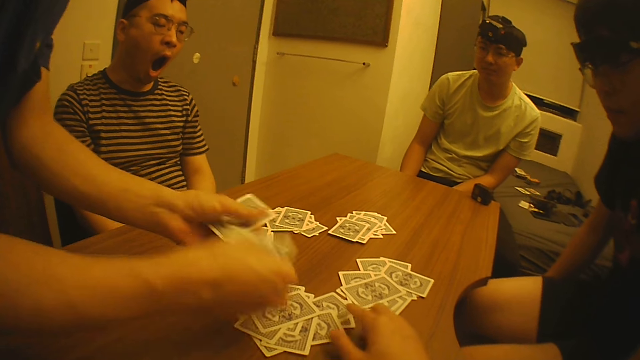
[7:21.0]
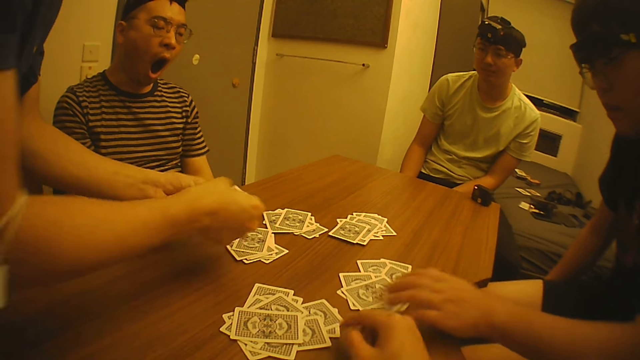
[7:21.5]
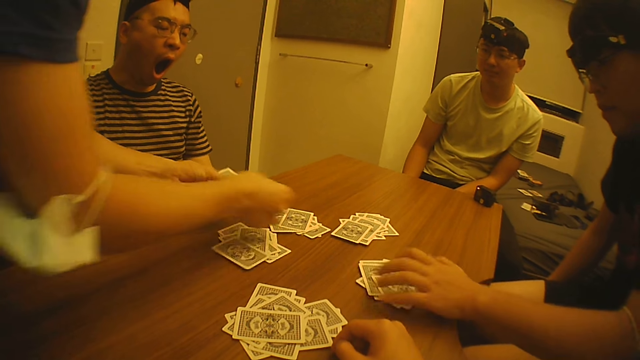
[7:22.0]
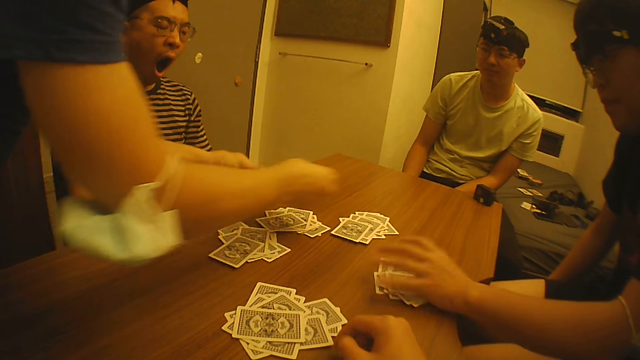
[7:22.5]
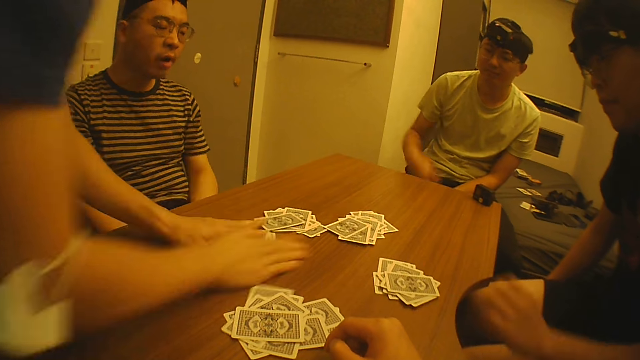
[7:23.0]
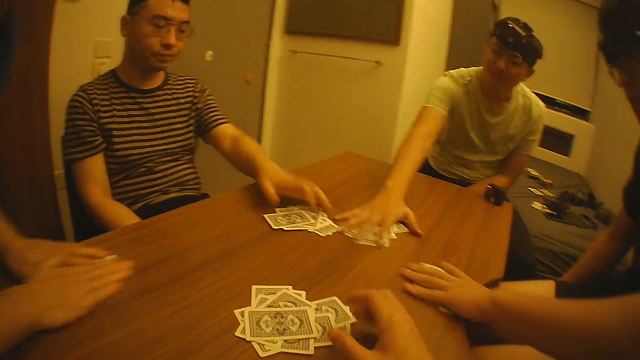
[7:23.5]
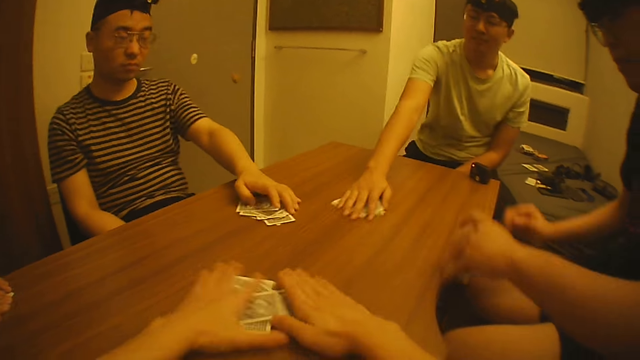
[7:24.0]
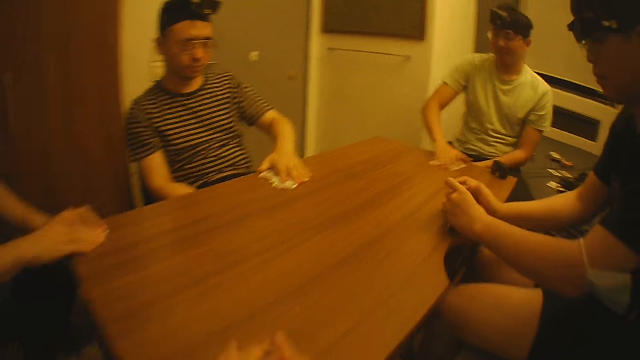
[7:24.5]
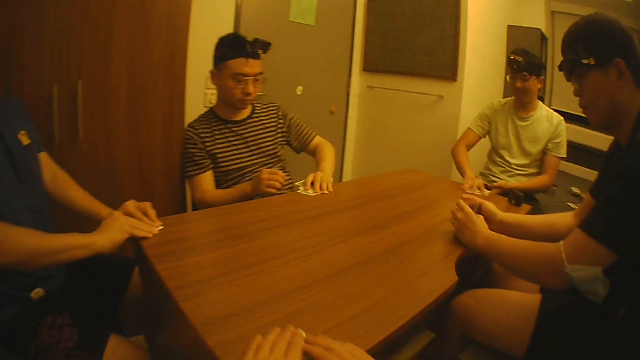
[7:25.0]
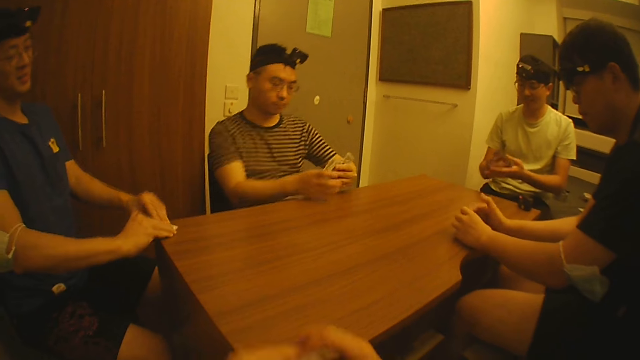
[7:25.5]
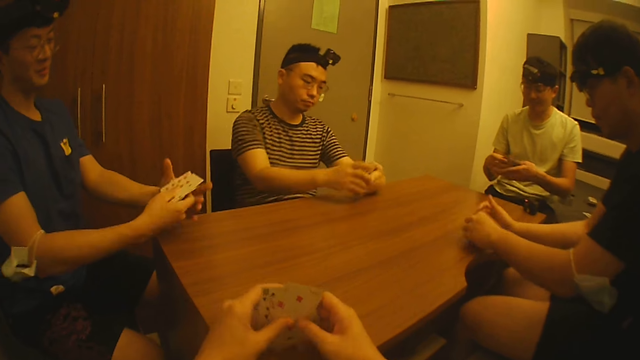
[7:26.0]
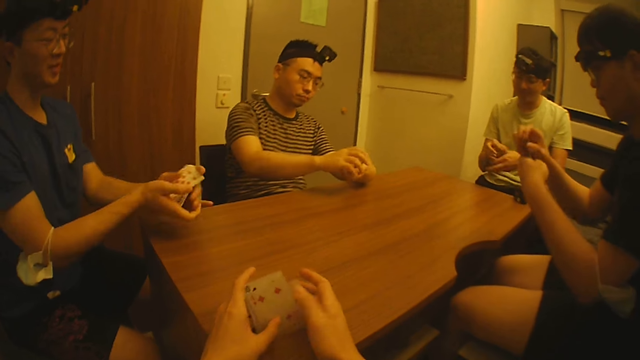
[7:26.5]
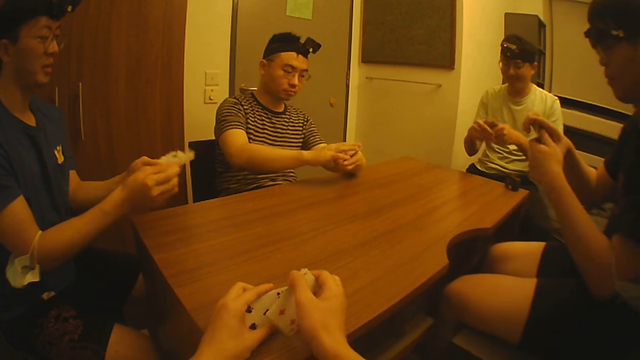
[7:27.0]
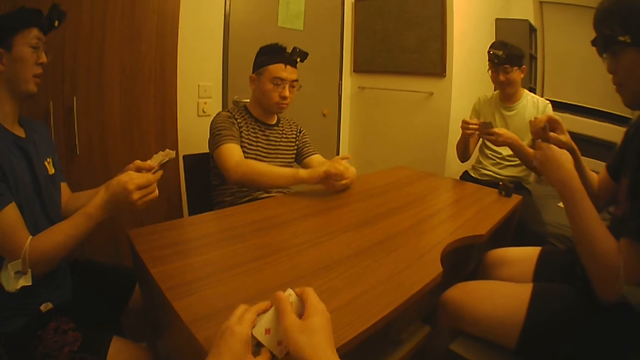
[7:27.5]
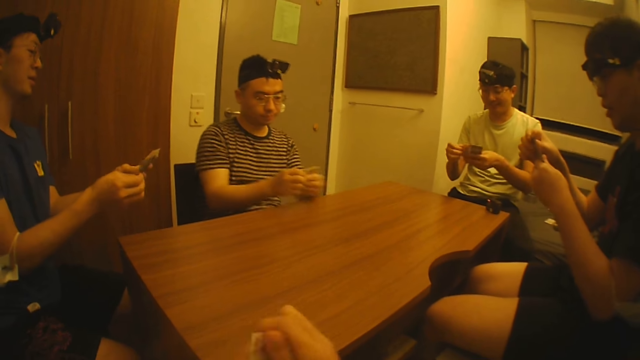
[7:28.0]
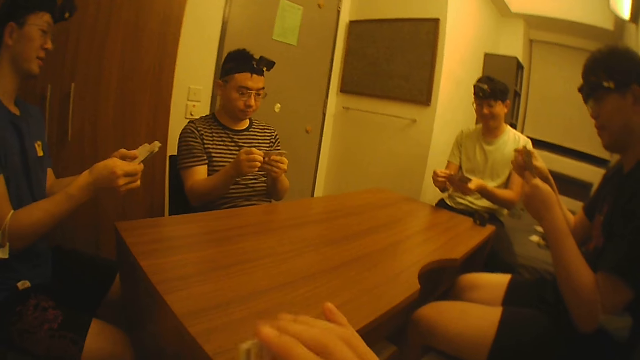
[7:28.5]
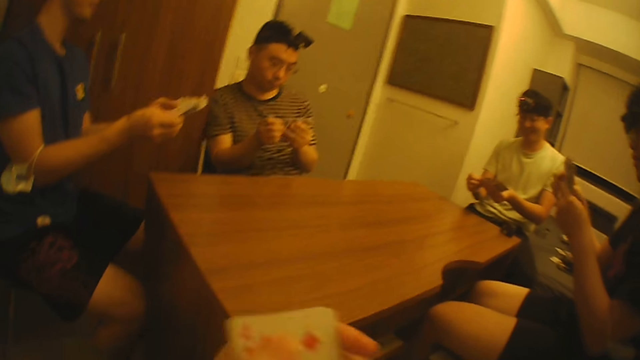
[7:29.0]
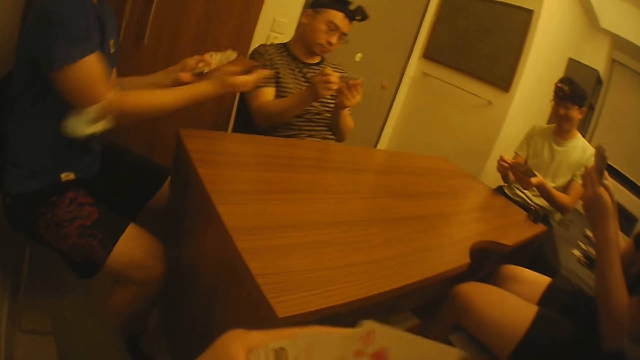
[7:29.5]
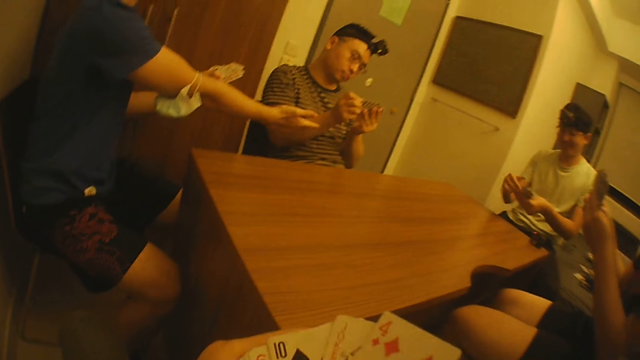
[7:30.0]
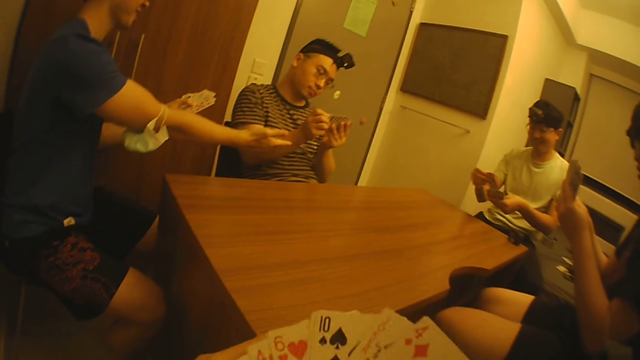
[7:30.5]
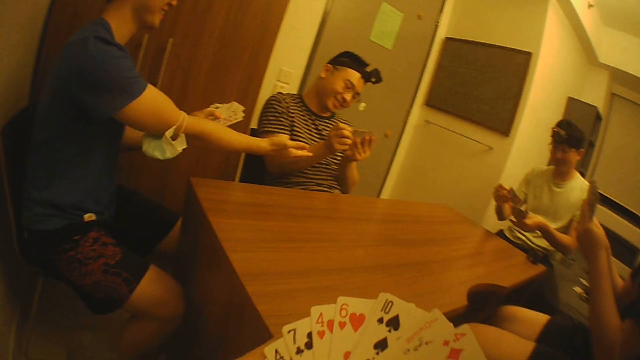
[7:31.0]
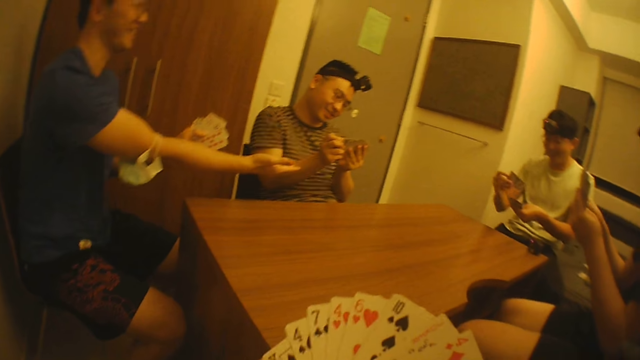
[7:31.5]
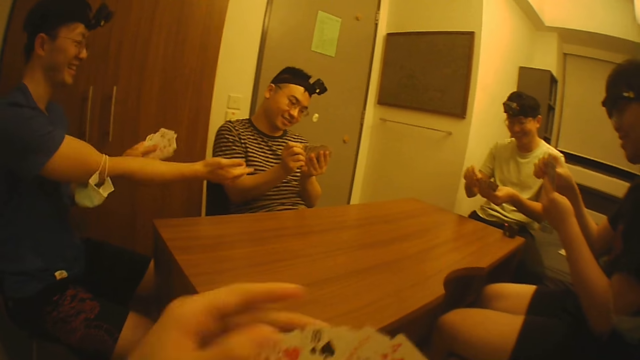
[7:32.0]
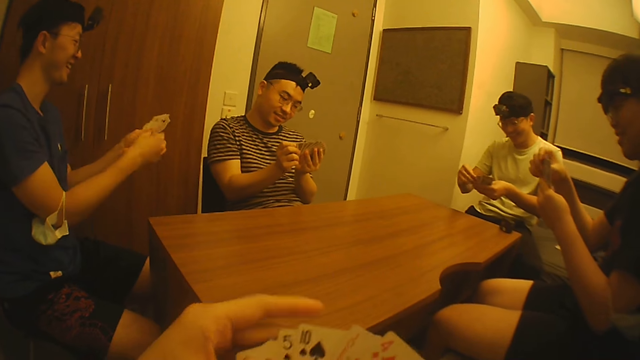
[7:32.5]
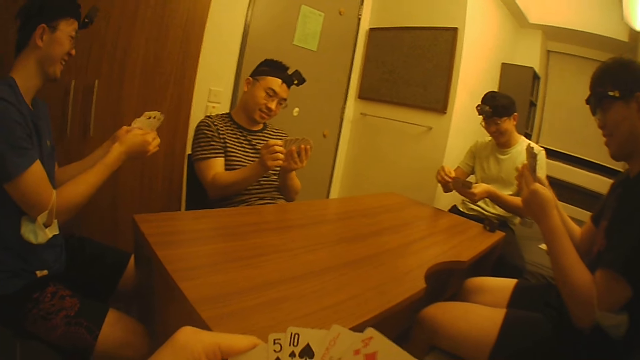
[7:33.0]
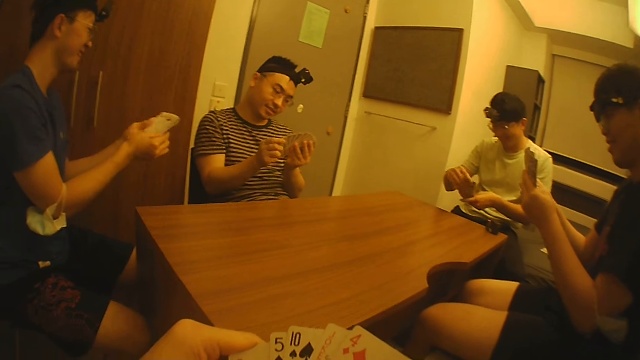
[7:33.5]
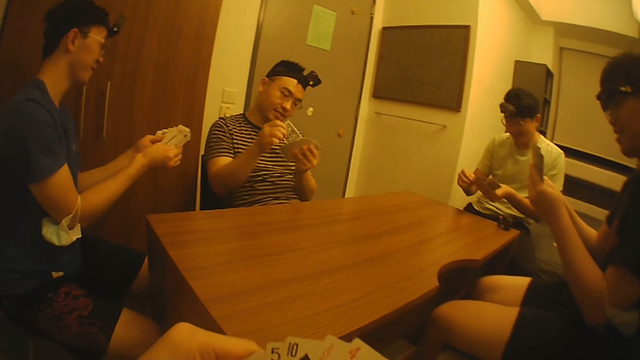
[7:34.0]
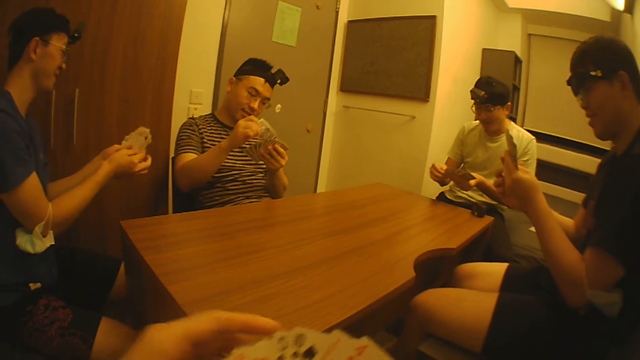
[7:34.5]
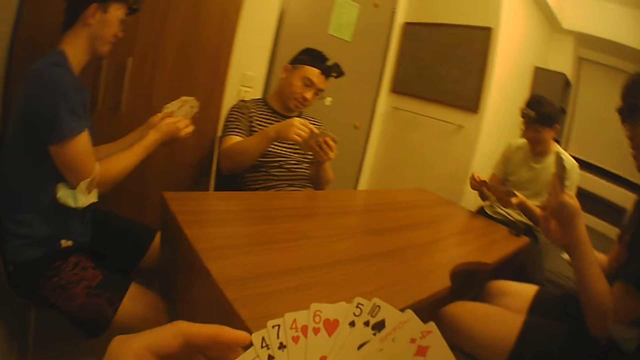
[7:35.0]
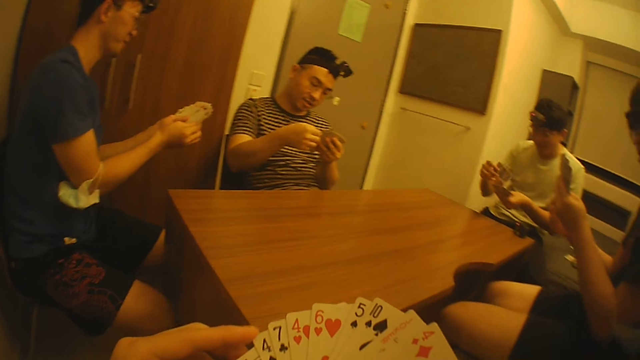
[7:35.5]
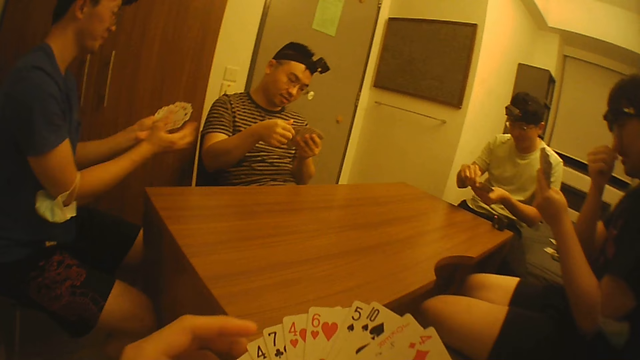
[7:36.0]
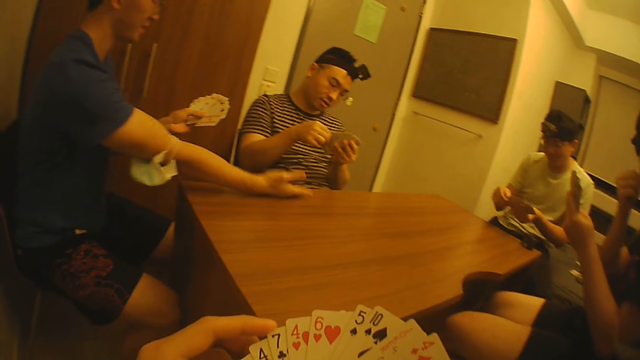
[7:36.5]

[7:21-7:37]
The camera wearer places cards on the table. He adjusts the cards on the table with his right hand. A man moves the cards on the table. The man moves the cards on the table again. Another man moves the cards on the table. A third man moves the cards on the table. The camera wearer takes some cards on the table with his hands. The first man moves the cards on the table. The third man holds the cards. The camera wearer examines the cards with his hands. The first man holds the cards. The second man holds the cards. The second man shuffles the cards with his hands. The camera wearer shuffles the cards with his hands. The first man shuffles the cards. The camera wearer stretches his hands. The second man shuffles the cards with his hands. The first man shuffles the cards with his hands. The third man shuffles the cards with his hands. The camera wearer stretches his hand.

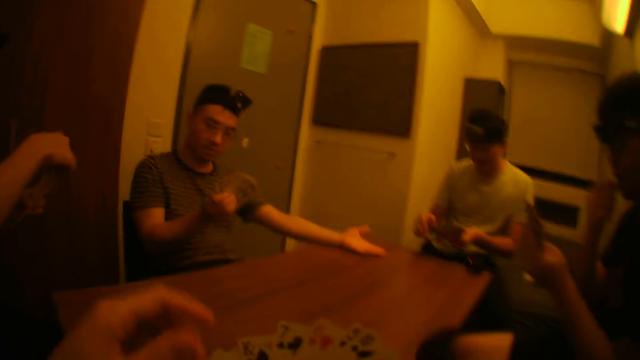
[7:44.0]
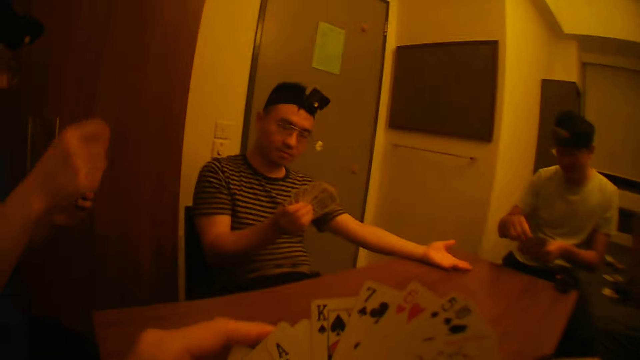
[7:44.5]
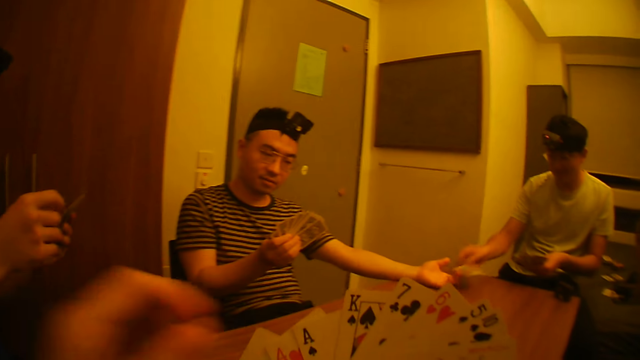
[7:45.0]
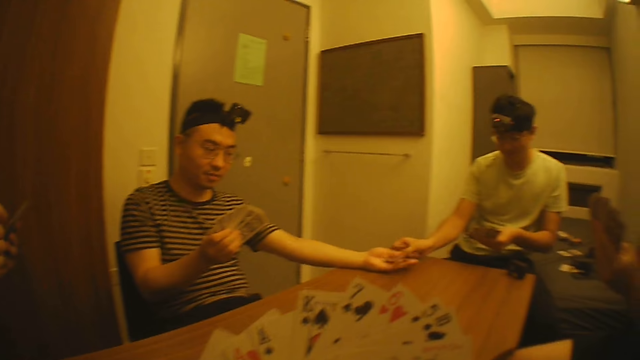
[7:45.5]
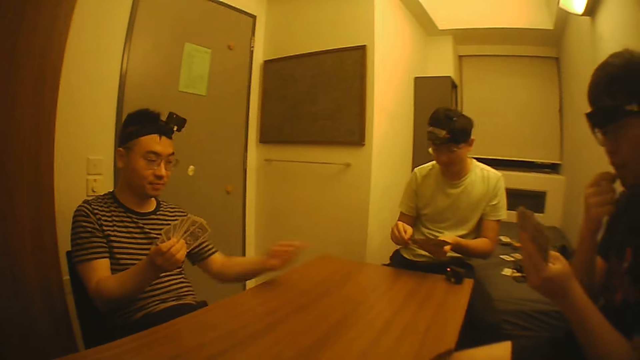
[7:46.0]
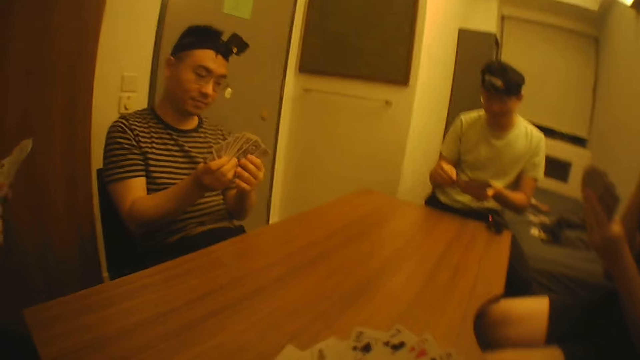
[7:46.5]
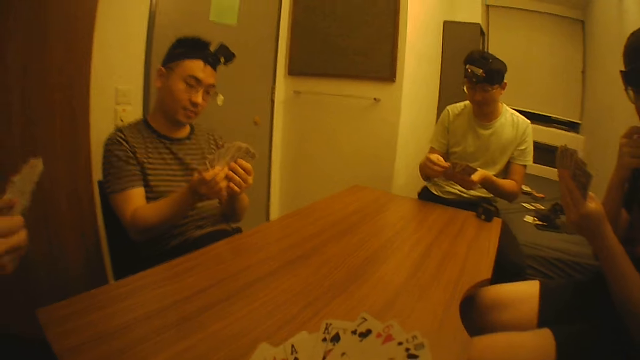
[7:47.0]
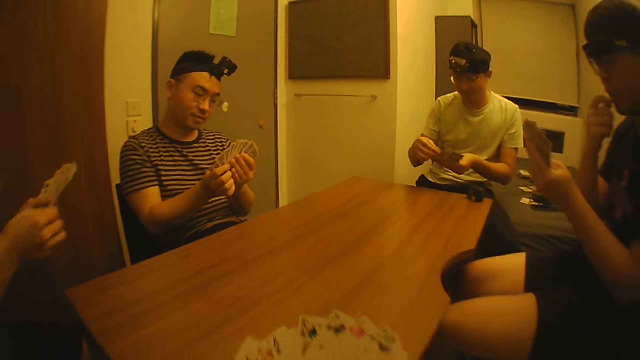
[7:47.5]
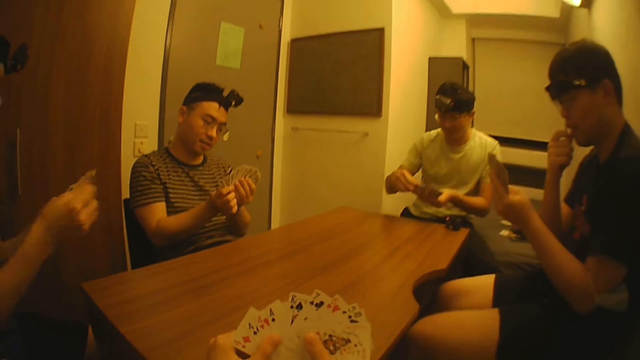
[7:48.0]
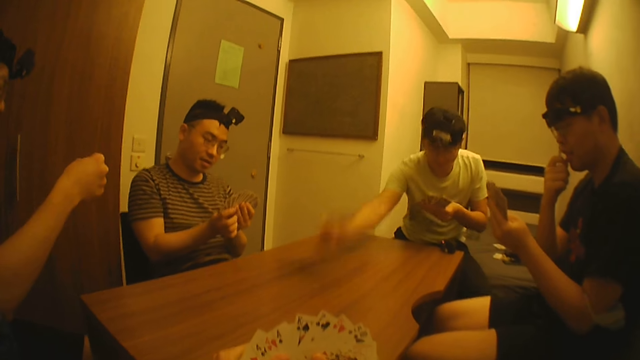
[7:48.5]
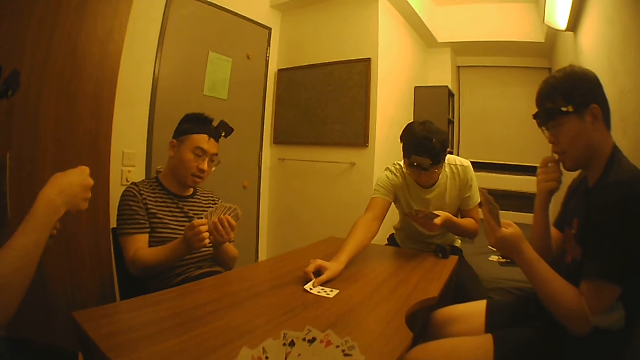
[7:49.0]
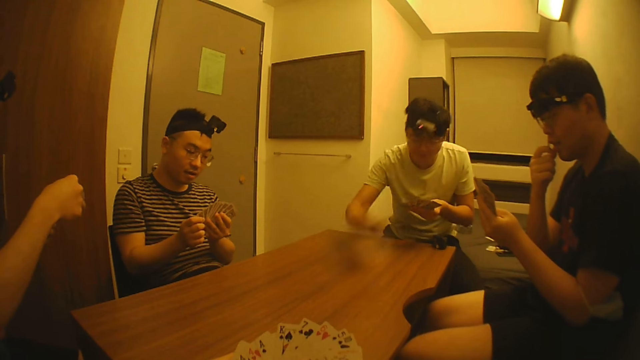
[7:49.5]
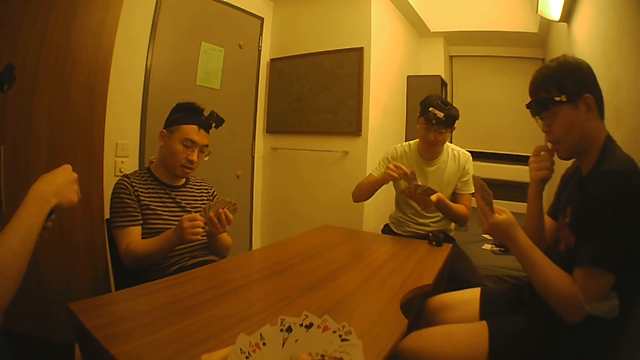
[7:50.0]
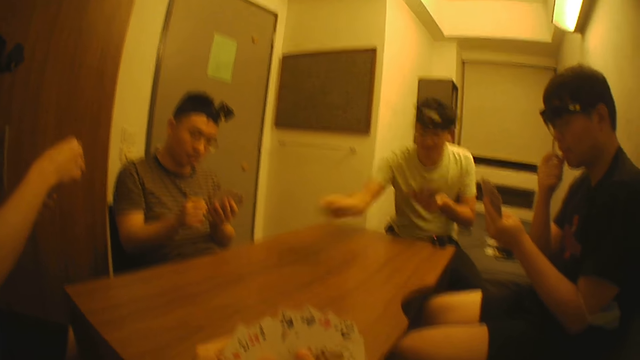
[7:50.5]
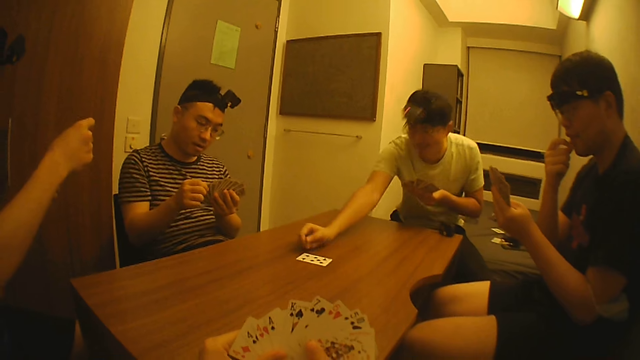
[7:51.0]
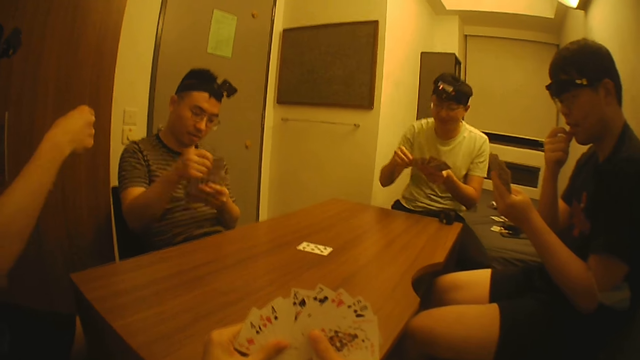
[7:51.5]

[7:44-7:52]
A man collects a card from another man with his right hand. The other man puts another card on the table with his right hand. A third man shuffles cards. The second man swaps the card on the table with his right hand. The second man picks cards from the table. The second man puts another card on the table with his right hand.
